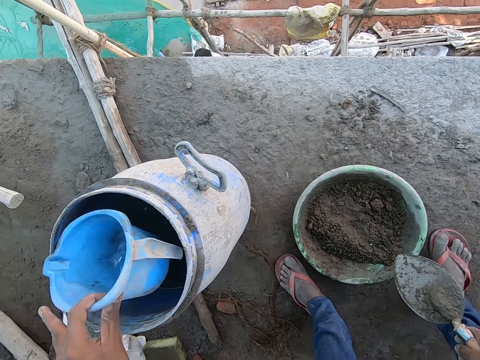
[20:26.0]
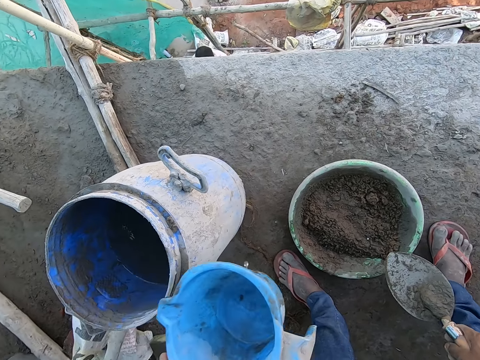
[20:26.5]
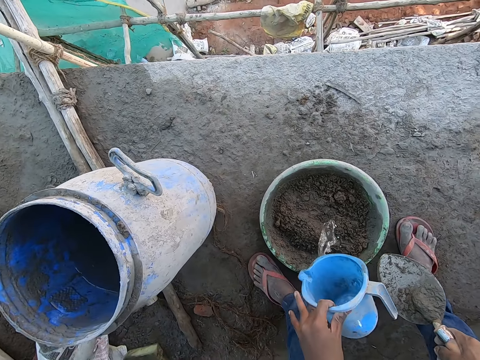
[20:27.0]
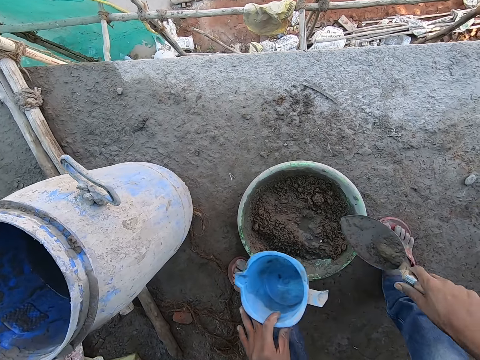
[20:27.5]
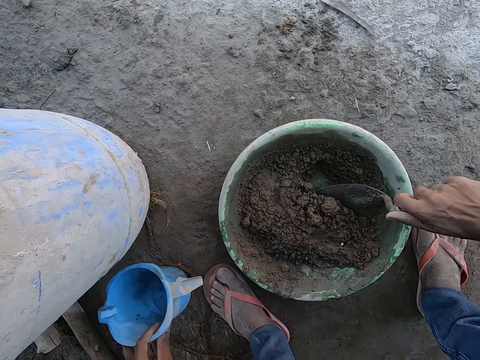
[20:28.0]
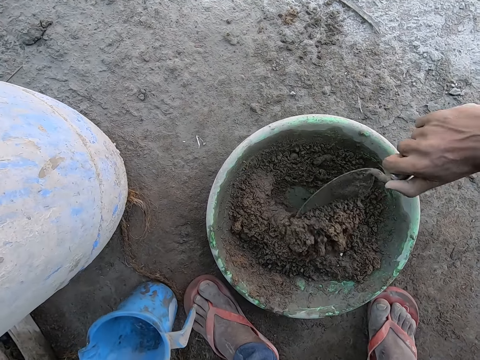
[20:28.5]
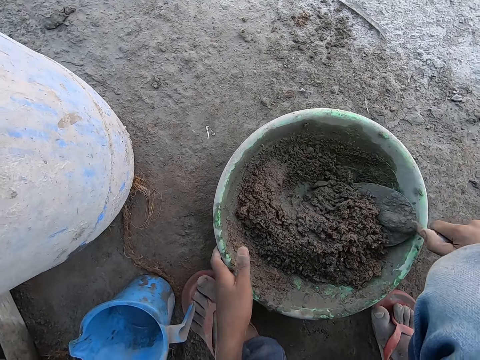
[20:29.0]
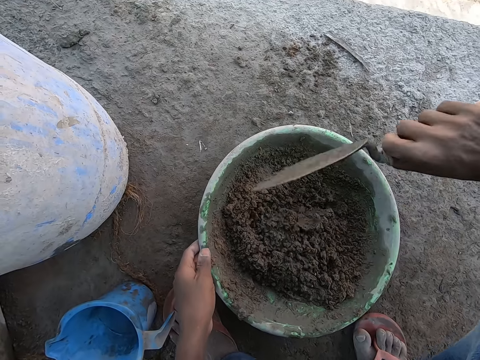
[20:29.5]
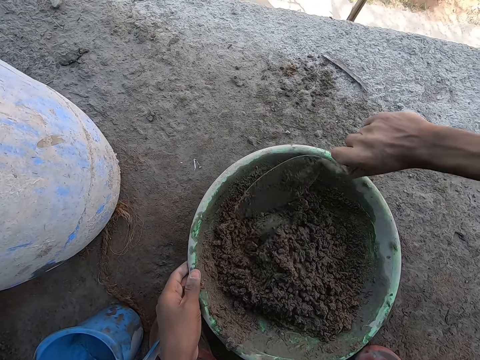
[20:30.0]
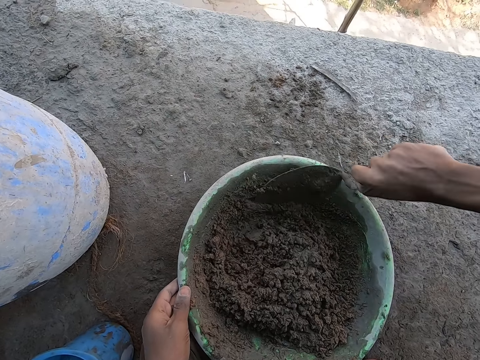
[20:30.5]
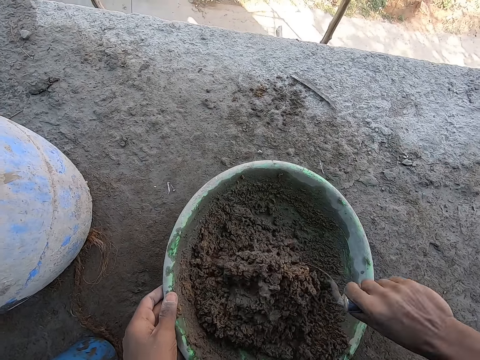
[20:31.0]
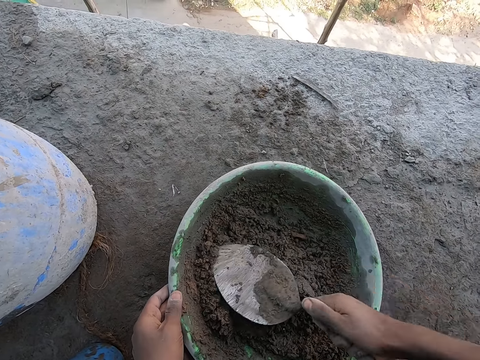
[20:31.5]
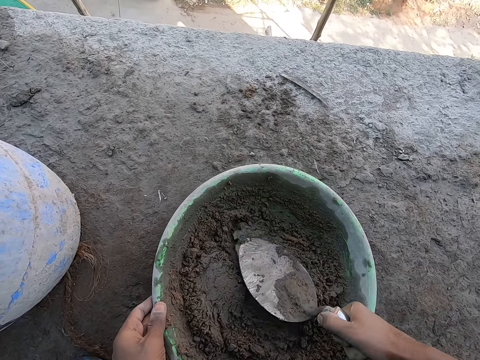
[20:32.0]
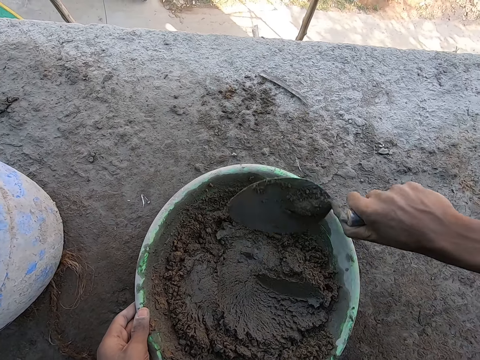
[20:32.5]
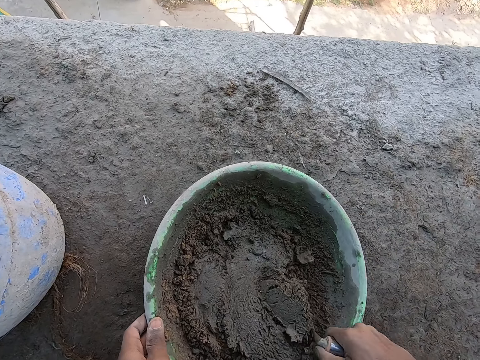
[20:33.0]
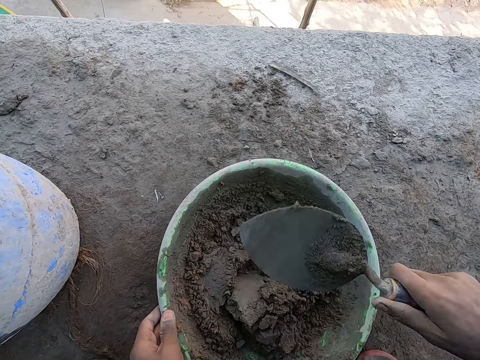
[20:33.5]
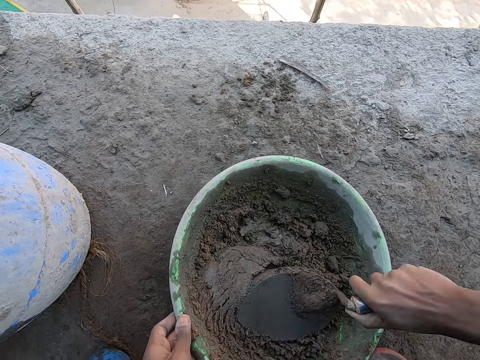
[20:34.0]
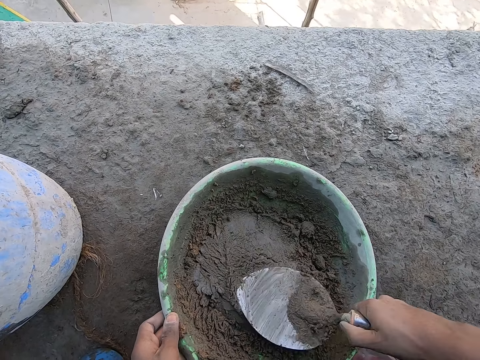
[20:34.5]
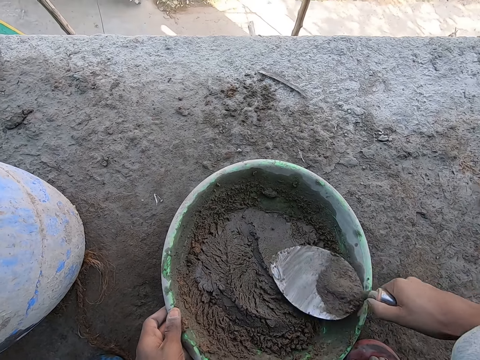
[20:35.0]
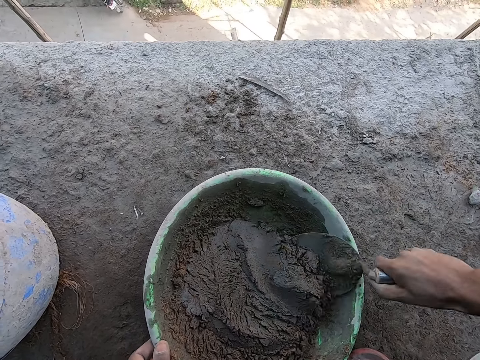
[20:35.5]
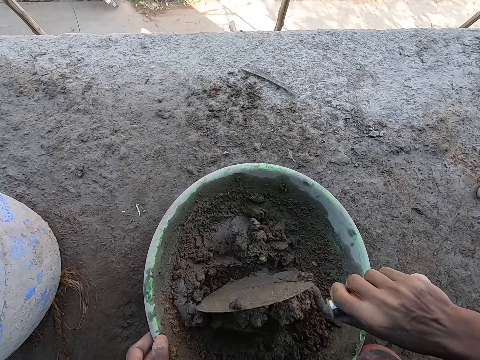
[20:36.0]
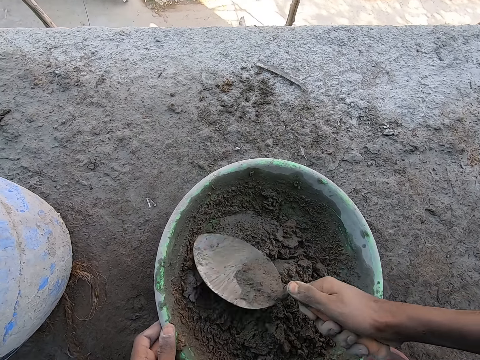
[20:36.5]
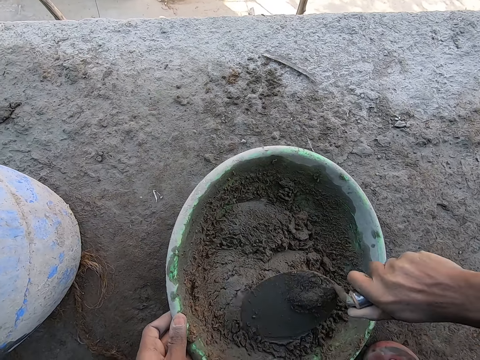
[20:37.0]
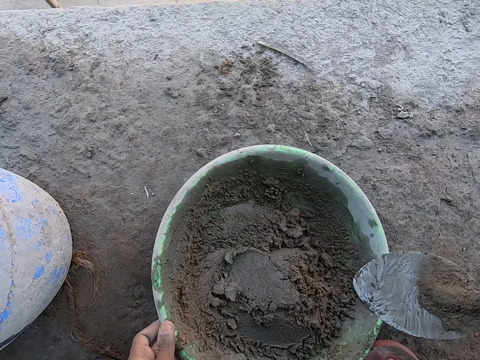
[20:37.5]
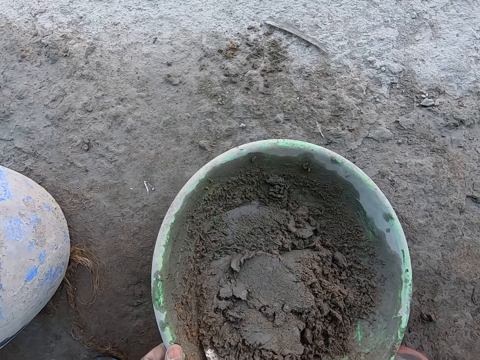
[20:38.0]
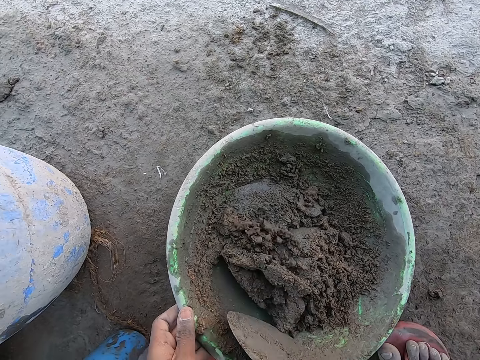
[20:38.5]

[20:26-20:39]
The camera wearer pours water from the plastic cup into the head pan of mortar. He mixes the mortar with the hand trowel in his right hand. He drops the plastic cup on the ground with his left hand. He holds the head pan of mortar with his left hand.

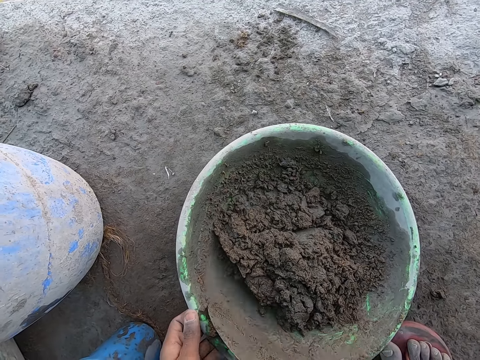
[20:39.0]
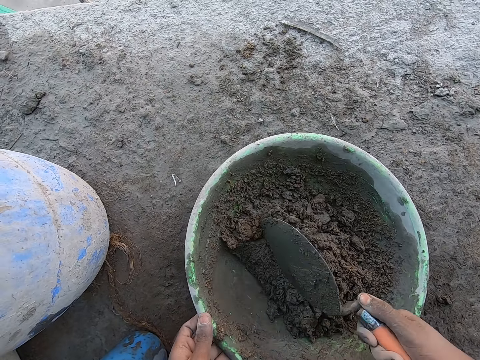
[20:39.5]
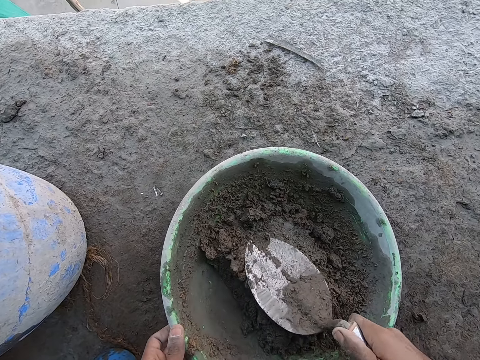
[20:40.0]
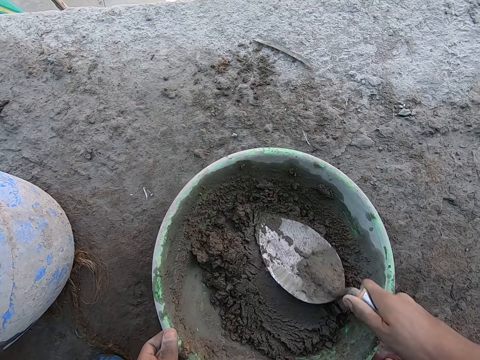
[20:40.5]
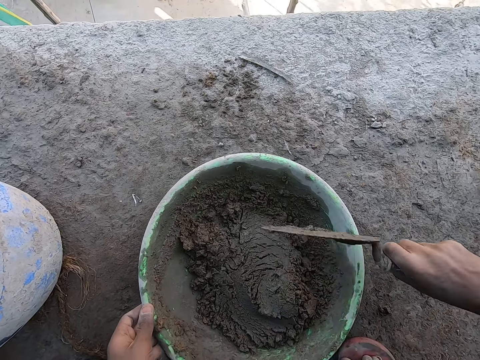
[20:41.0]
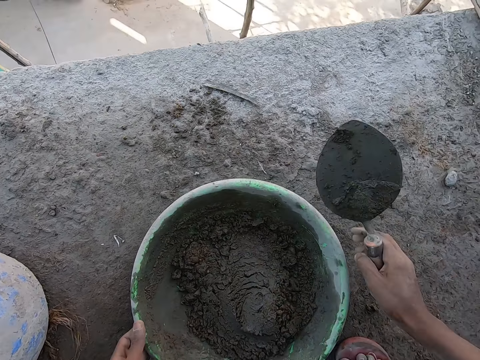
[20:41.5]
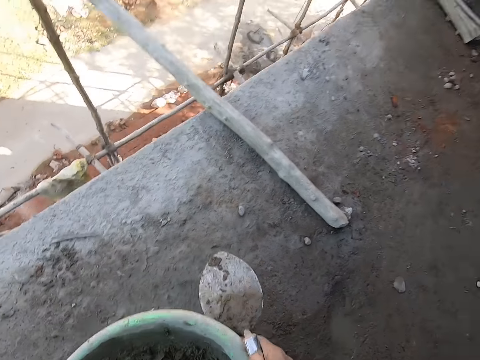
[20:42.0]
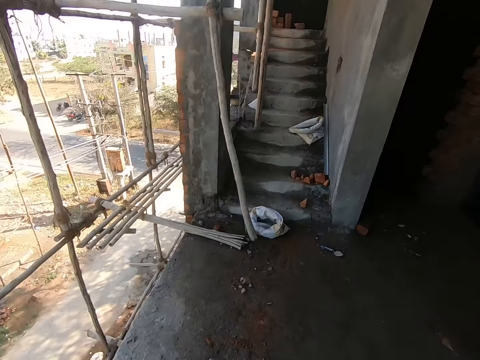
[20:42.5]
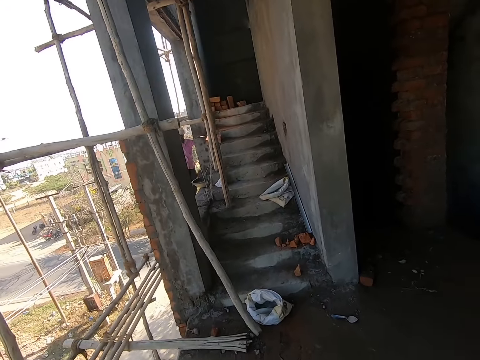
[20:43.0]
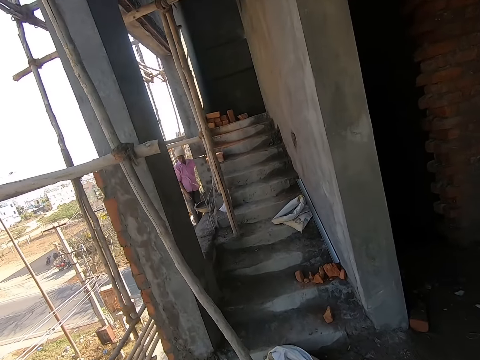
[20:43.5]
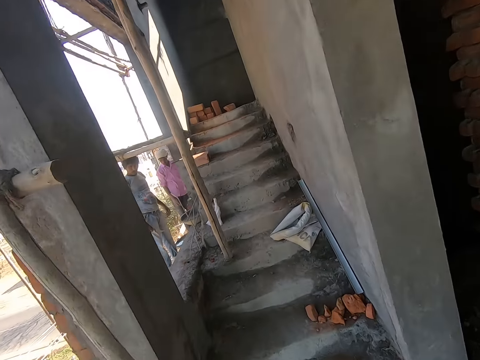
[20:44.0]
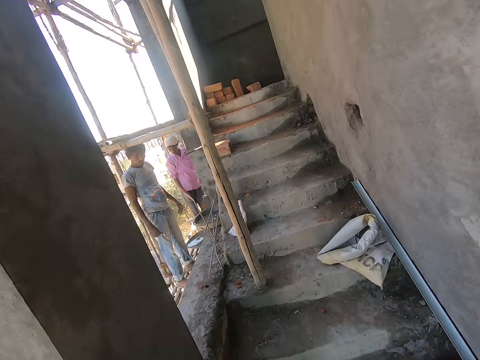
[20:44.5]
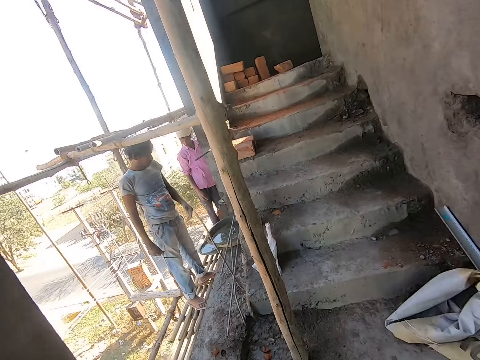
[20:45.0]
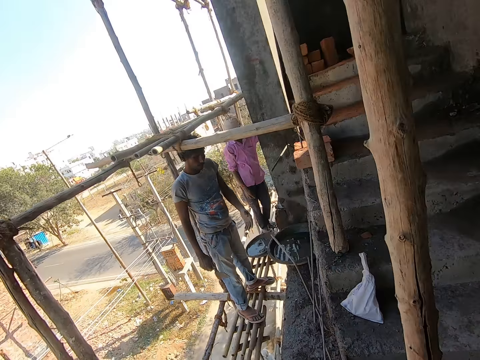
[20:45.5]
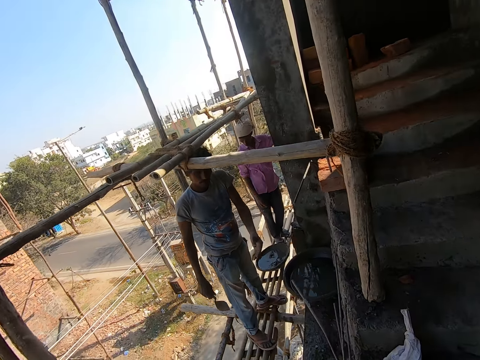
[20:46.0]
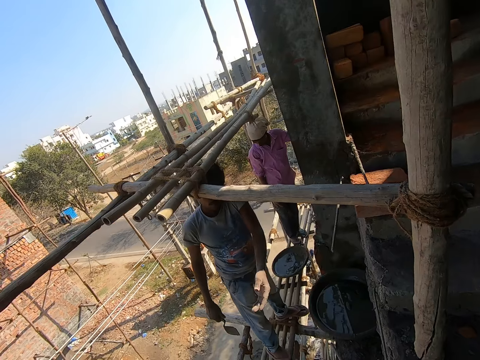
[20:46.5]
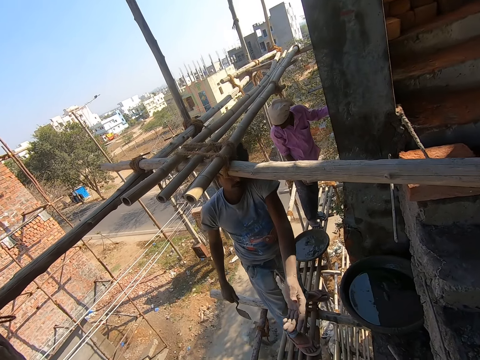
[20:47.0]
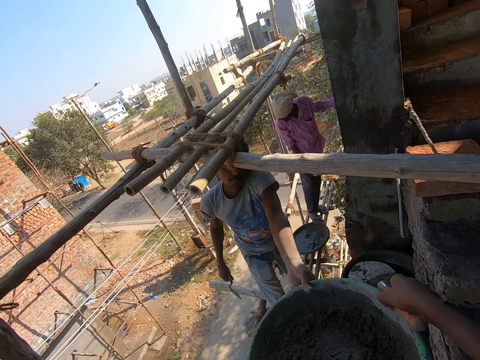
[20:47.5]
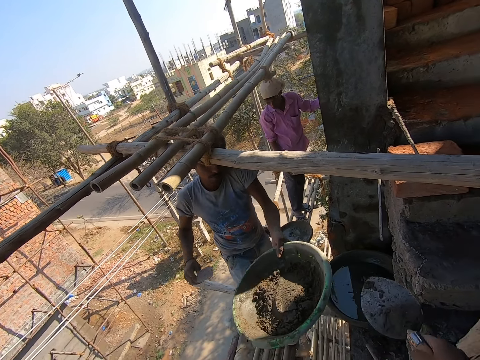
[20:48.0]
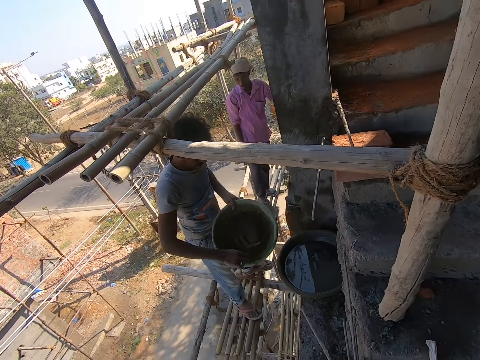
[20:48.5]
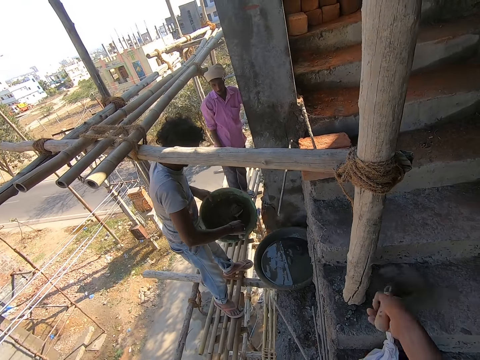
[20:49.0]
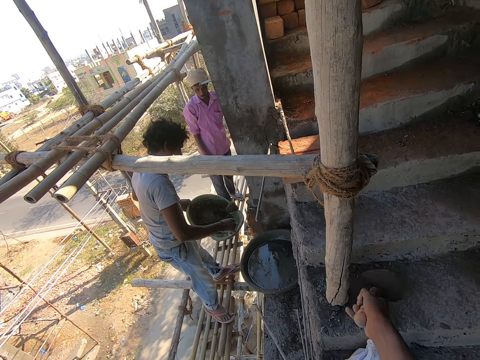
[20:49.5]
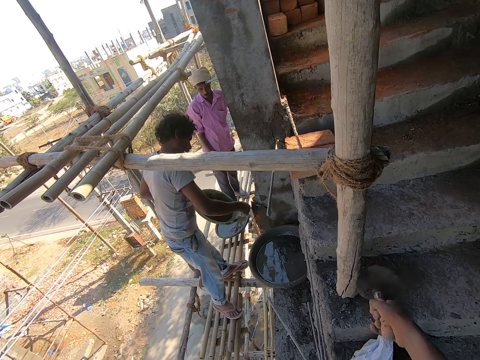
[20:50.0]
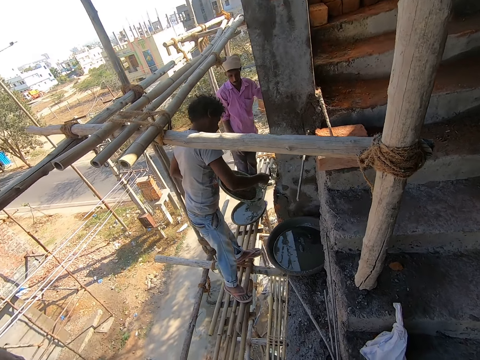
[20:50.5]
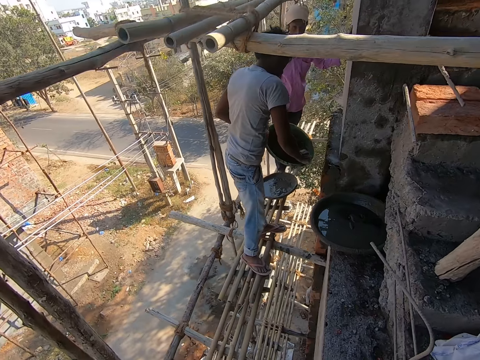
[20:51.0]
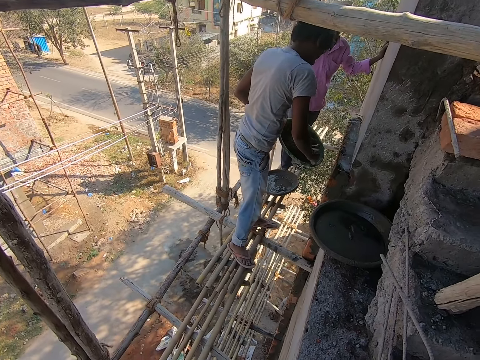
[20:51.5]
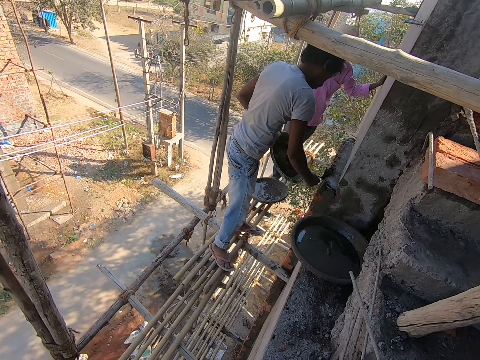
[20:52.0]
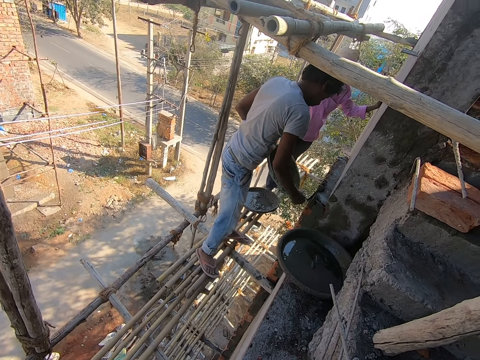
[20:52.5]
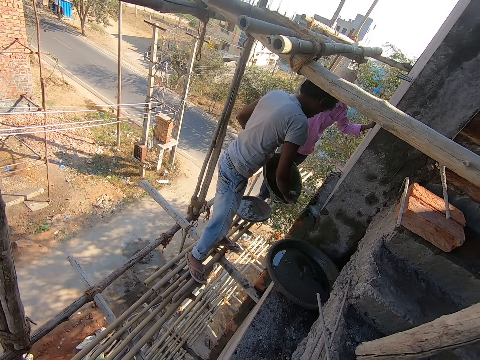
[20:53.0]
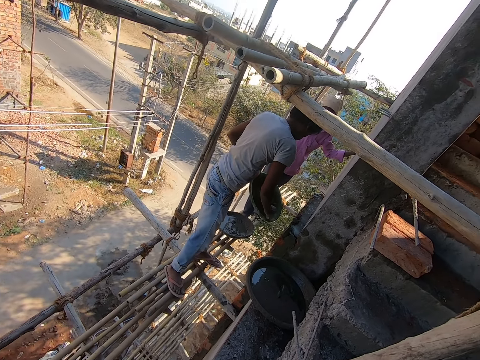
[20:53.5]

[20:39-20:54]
The camera wearer shakes a trowel on a basin. He picks up the head pan of mortar with both hands. He walks towards stairs. He passes the head pan of mortar to the man with both hands. The man collects the head pan from the camera wearer with his left hand. The man scoops mortar from the head pan with the hand trowel in his right hand. The man pastes mortar on the top of the wall with the hand trowel in his right hand. The camera wearer shakes the trowel on wood. The man scoops mortar from the head pan with the hand trowel in his right hand. The man pastes mortar on the top of the wall with the hand trowel in his right hand. The camera wearer puts mortar on bricks with a trowel. The man scoops mortar from the head pan with the hand trowel in his right hand.
